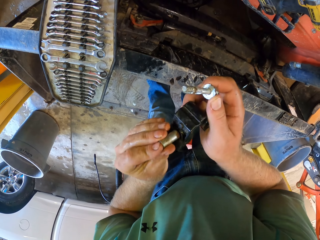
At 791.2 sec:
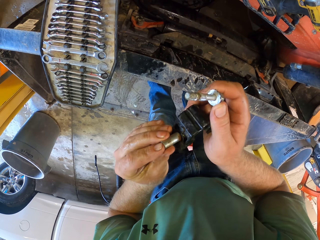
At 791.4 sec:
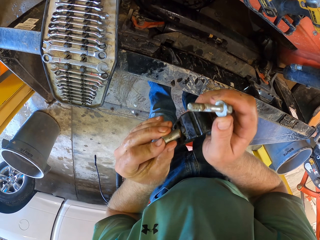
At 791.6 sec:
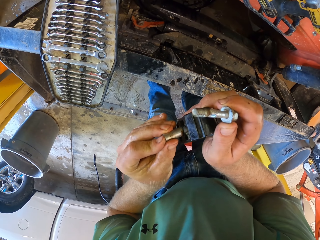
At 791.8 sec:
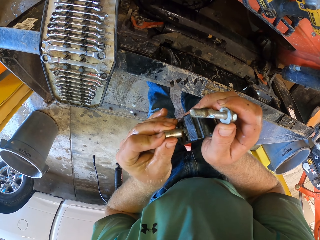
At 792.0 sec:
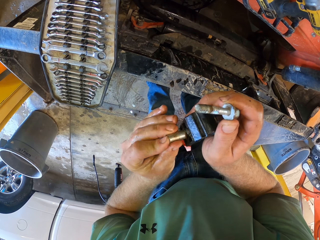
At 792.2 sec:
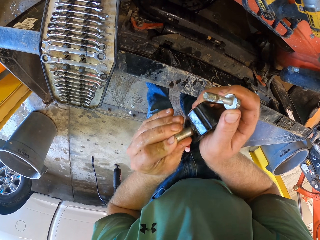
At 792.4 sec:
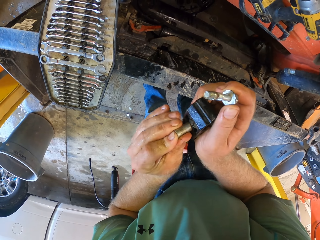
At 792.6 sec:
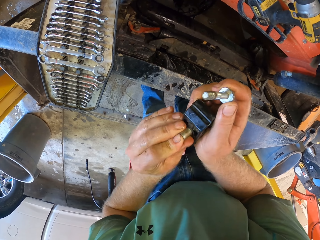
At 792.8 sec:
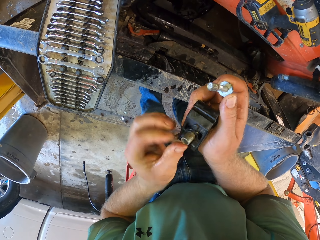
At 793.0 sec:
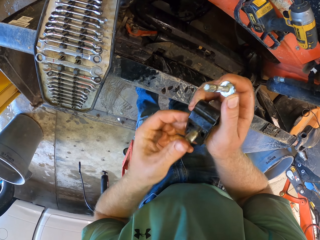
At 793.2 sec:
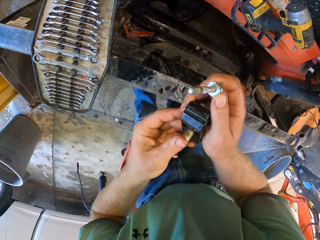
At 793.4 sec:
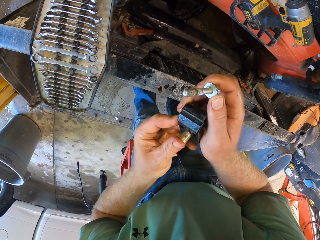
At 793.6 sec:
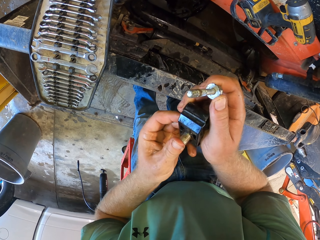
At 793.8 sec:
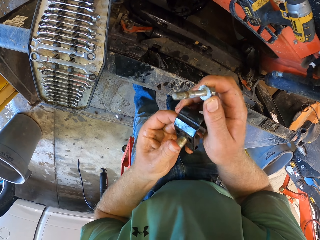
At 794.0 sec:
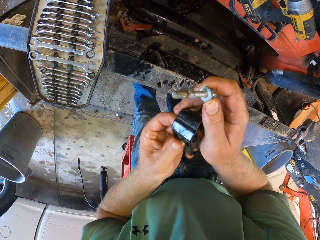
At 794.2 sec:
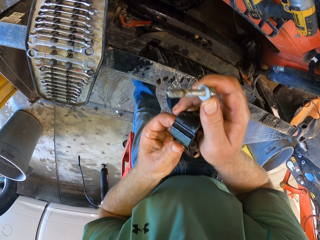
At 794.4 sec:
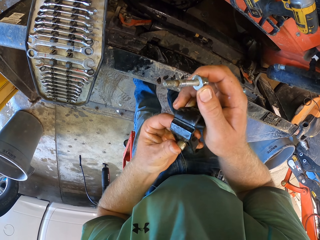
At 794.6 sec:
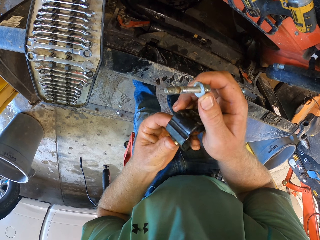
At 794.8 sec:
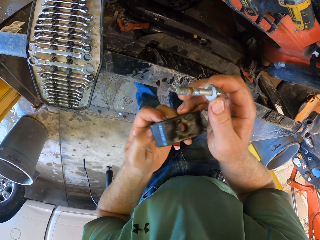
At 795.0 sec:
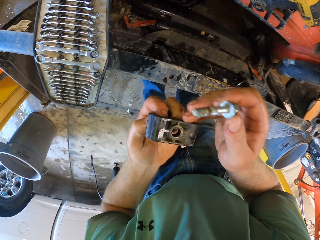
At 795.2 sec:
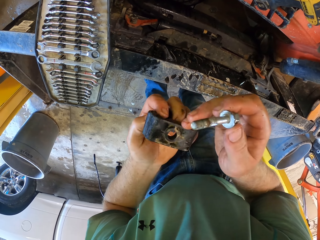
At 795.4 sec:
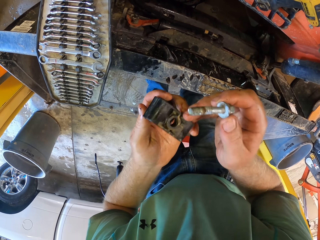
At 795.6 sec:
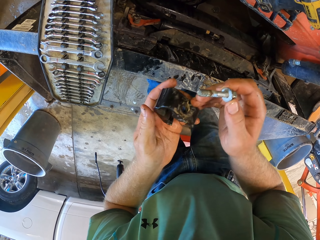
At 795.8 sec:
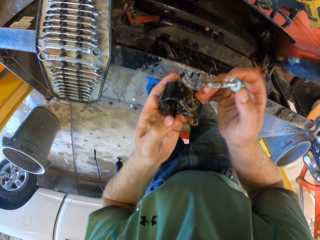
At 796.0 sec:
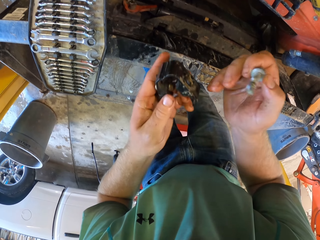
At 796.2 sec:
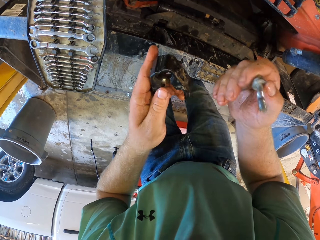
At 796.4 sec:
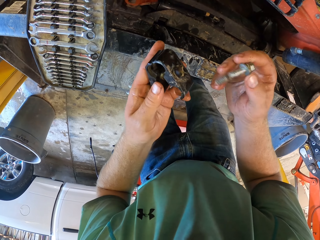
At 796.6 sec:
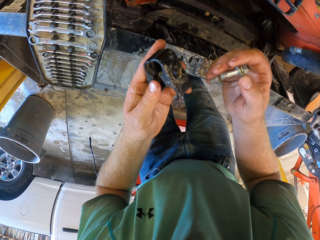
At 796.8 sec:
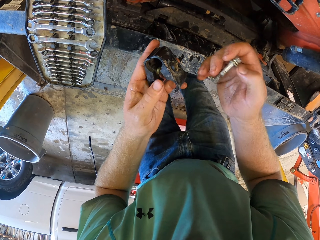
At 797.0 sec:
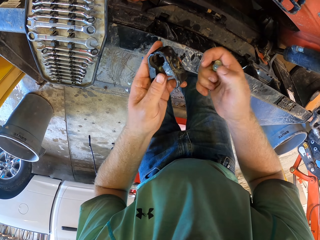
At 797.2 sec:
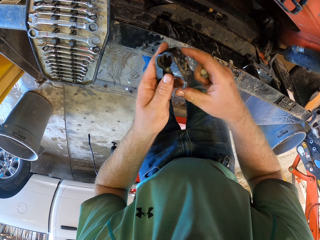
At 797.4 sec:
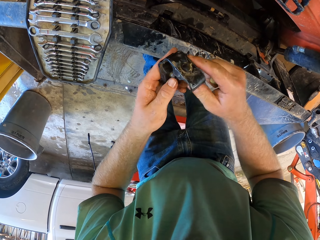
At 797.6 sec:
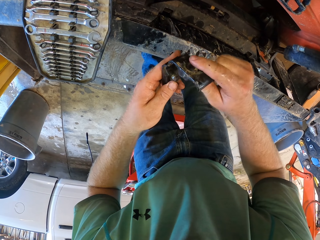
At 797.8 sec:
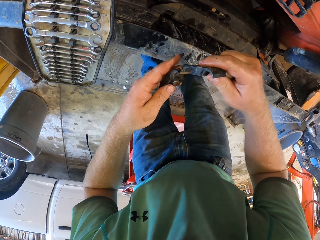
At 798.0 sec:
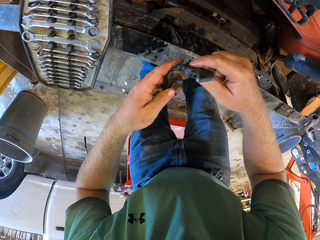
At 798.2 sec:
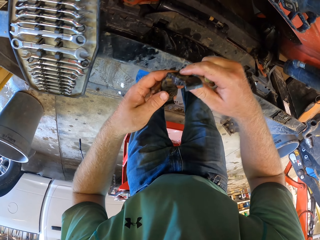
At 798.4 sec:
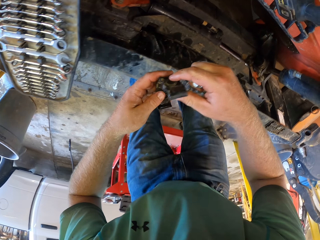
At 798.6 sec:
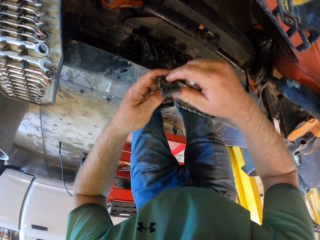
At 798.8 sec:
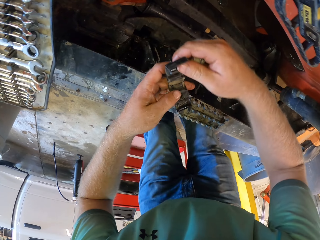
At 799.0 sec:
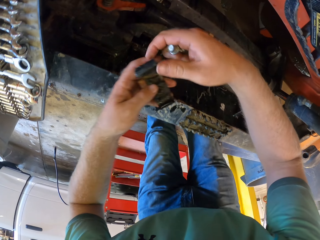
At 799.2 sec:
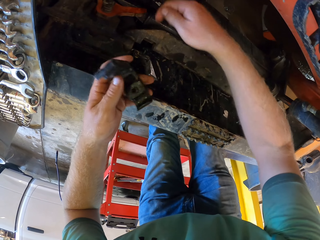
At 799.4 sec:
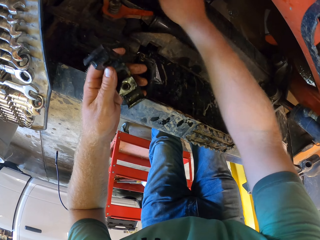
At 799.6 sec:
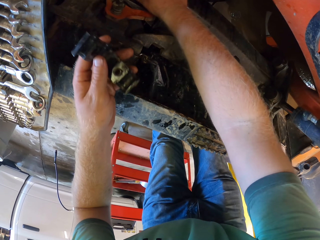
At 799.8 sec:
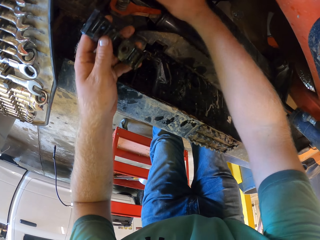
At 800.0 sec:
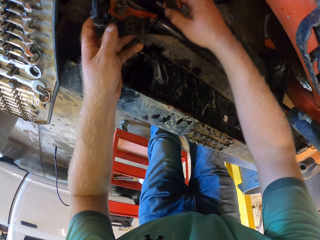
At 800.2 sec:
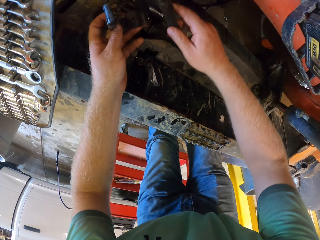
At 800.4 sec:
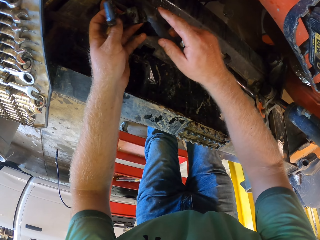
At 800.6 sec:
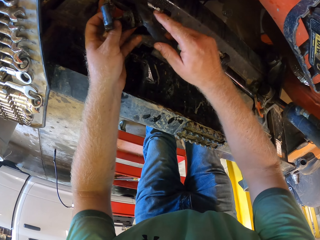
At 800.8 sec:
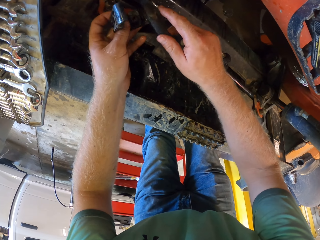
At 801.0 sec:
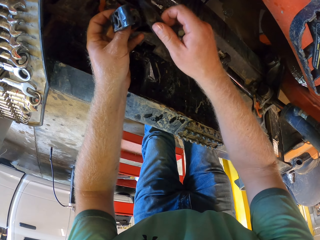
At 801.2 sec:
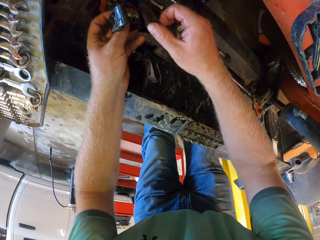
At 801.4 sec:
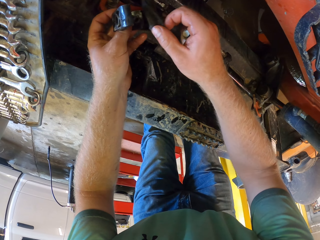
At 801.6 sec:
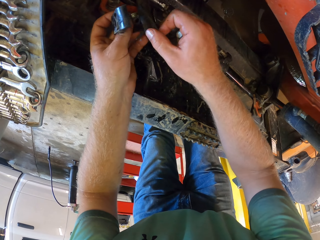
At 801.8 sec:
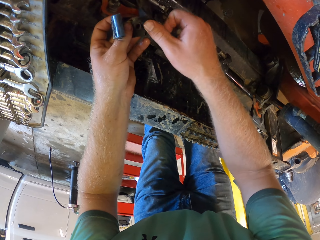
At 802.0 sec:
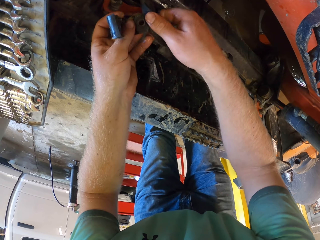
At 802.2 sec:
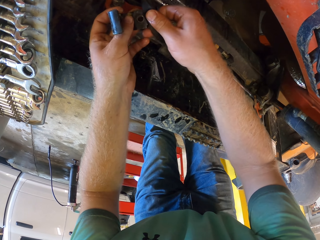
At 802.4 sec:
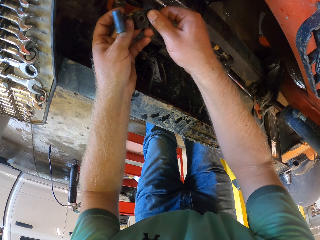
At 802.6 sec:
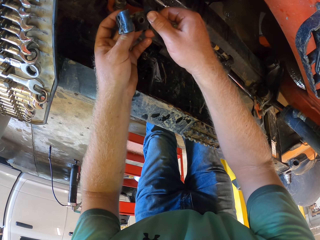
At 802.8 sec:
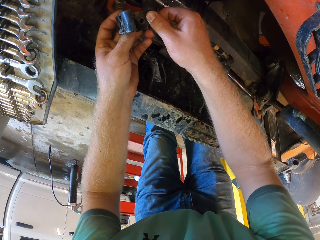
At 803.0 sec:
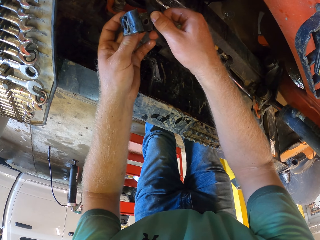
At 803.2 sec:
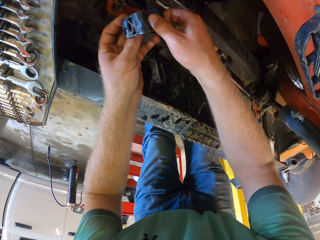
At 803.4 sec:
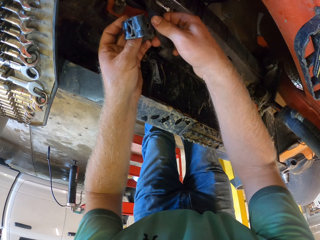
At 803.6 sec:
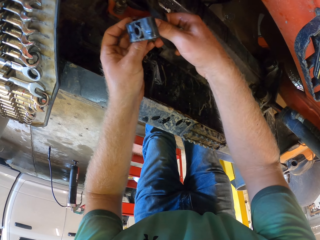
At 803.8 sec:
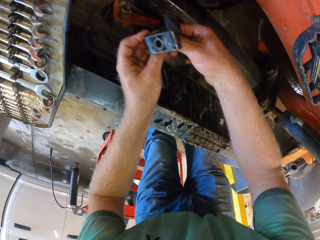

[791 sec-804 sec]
The camera wearer places the spacer in the bearing with his left hand. He looks at the plastic pipe holder. He lifts his right hand from the bearing. He opens the bearing with both hands. He holds the plastic pipe holder with both hands. He picks a hose from the truck with his right hand. He places the hose in the bearing with both hands.

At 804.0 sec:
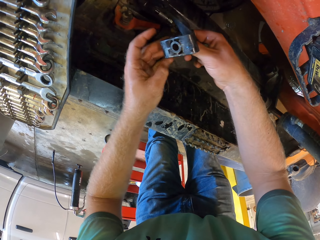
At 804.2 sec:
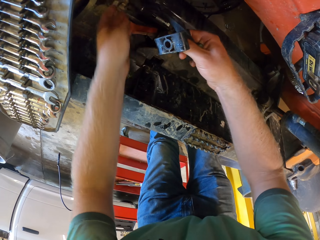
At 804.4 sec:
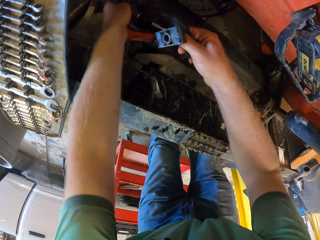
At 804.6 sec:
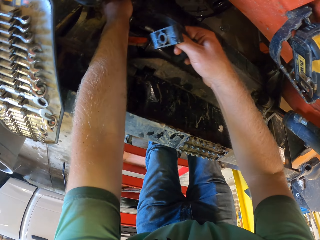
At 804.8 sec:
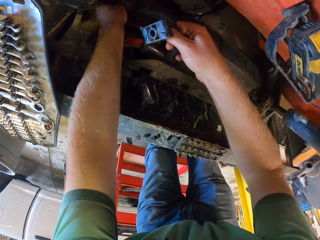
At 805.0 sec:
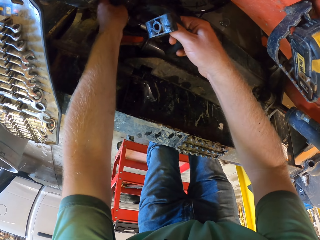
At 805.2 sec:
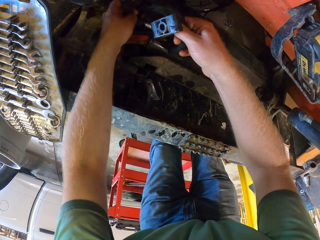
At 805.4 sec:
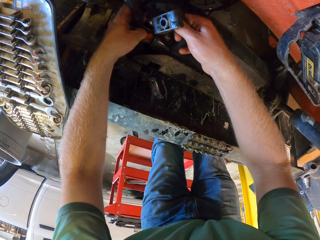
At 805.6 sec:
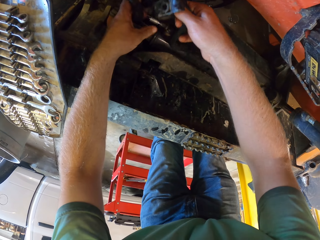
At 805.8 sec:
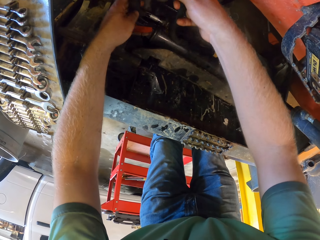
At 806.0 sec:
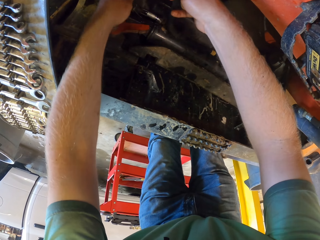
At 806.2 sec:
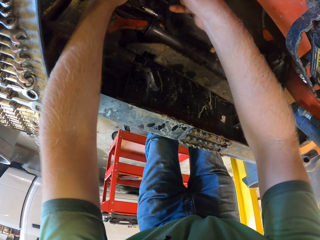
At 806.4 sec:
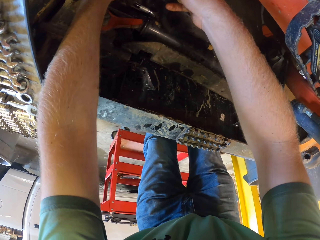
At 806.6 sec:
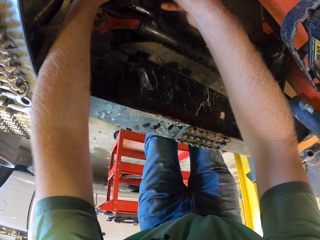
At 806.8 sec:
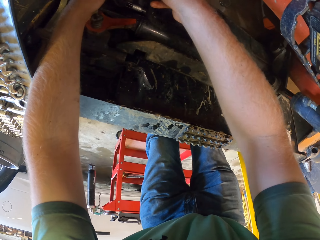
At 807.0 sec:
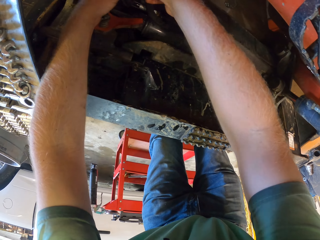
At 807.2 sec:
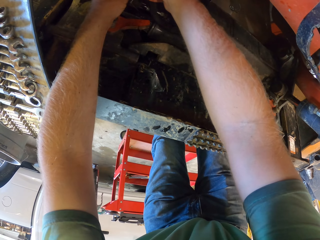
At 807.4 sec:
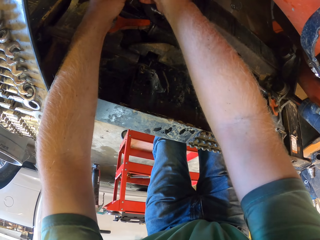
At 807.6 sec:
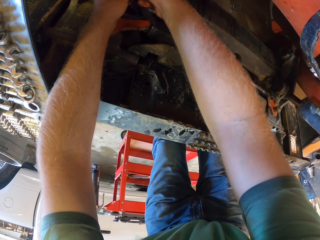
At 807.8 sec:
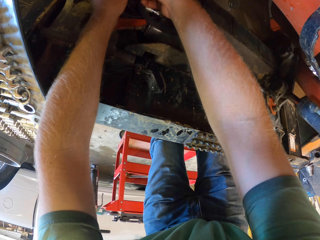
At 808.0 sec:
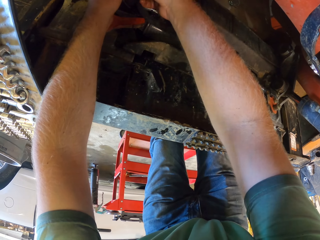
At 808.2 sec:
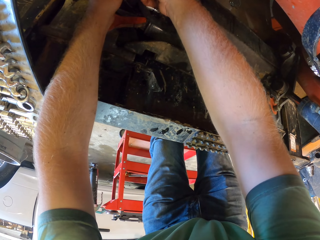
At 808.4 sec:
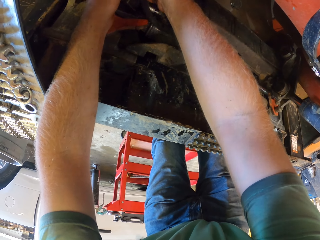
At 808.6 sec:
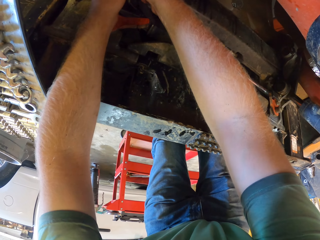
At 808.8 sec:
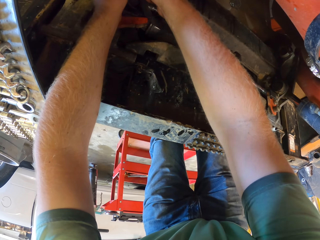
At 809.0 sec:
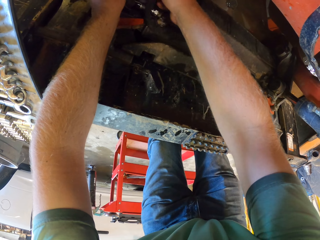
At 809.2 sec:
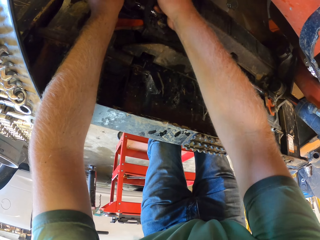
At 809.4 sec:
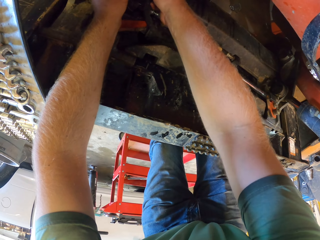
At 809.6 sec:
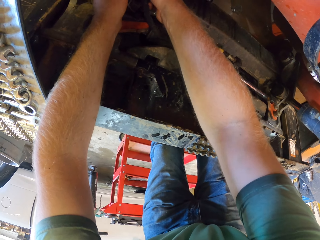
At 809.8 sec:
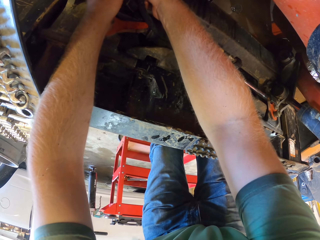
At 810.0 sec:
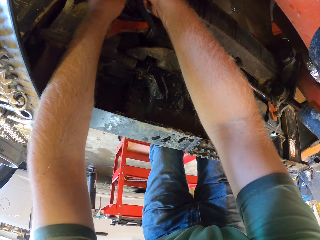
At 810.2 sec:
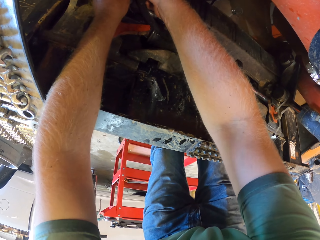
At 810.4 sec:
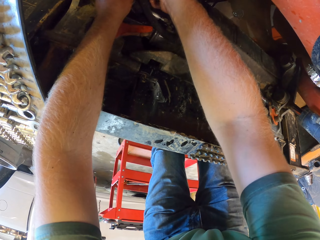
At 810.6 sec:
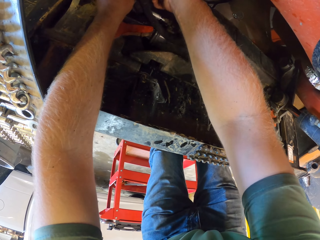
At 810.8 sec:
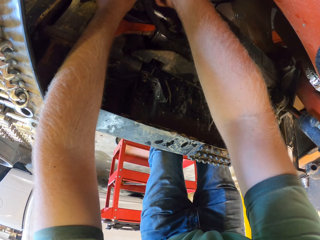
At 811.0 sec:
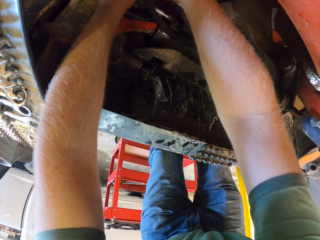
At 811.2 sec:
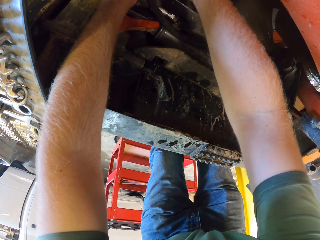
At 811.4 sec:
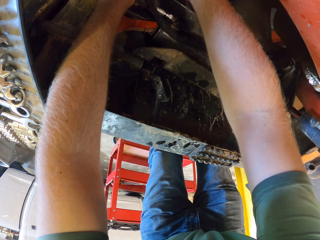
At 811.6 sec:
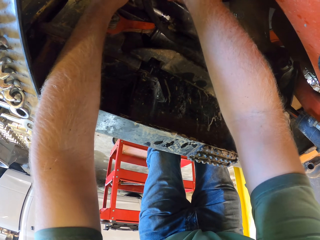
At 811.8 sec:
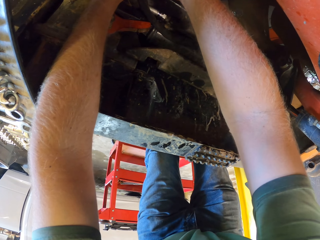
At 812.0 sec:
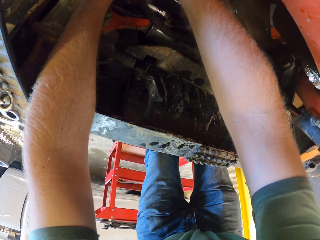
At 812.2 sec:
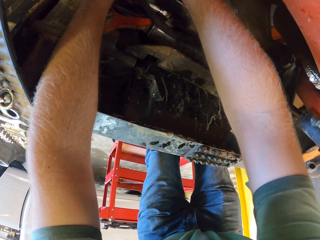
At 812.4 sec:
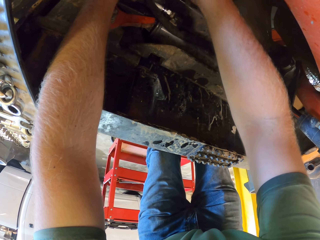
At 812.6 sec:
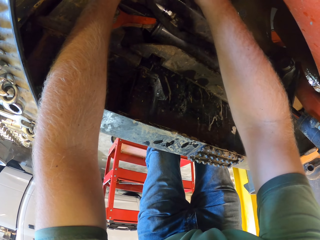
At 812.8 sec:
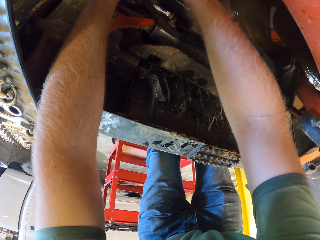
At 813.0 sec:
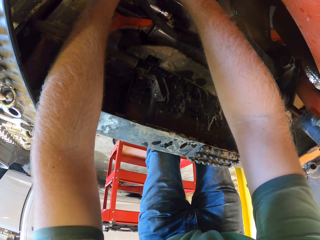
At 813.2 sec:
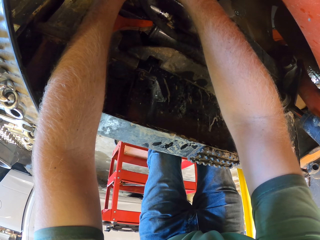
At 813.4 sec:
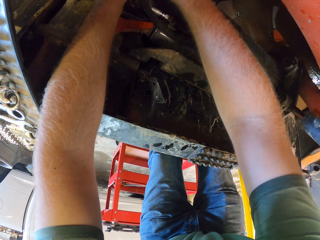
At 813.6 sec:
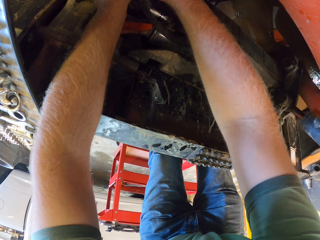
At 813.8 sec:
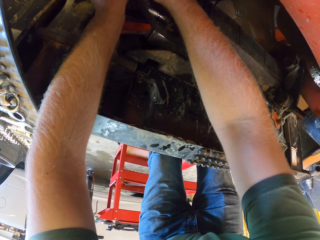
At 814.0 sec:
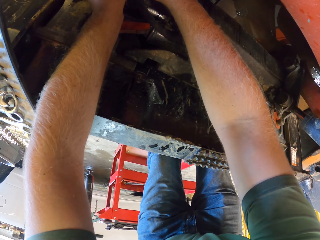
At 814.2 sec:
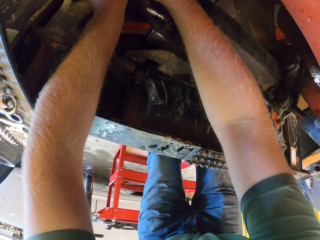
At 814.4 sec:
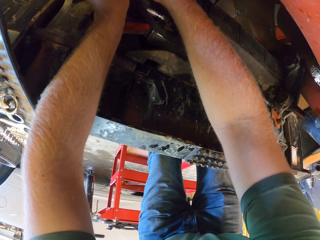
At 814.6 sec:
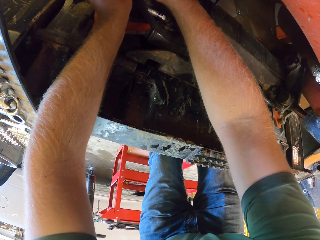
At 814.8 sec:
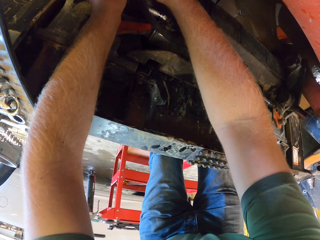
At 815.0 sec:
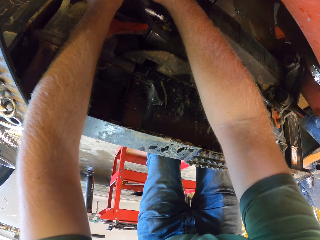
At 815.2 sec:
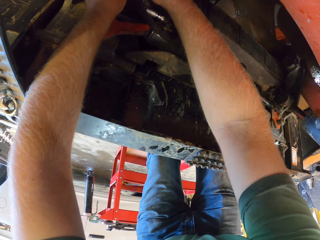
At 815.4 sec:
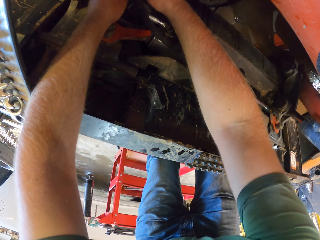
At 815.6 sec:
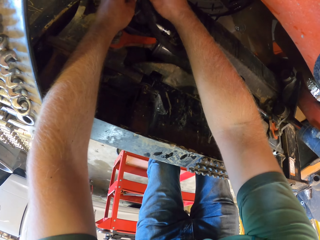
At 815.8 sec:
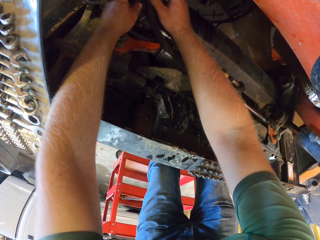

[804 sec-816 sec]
The camera wearer picks the hose from the truck with his left hand. He places the hose in the bearing or plastic pipe holder with both hands.
